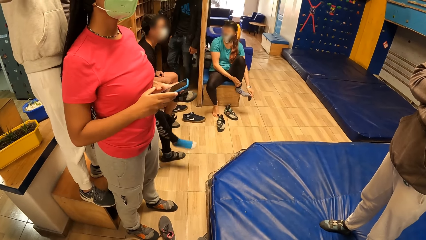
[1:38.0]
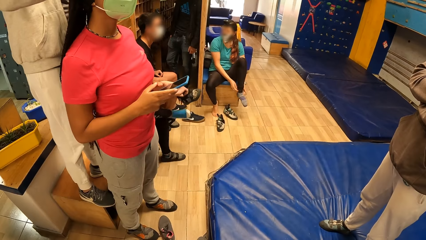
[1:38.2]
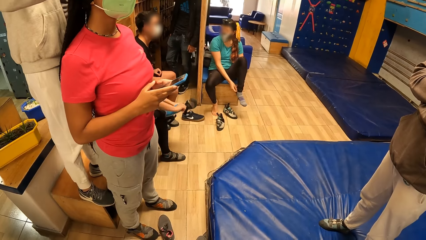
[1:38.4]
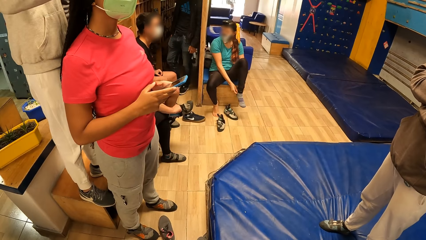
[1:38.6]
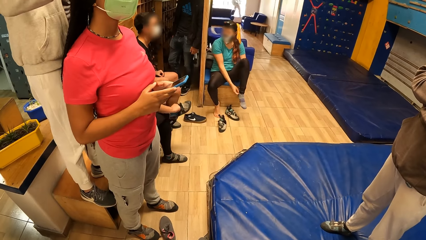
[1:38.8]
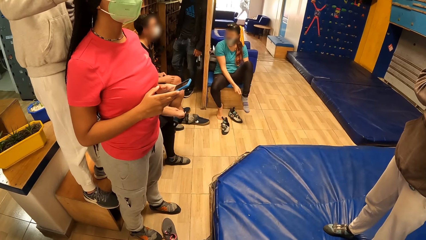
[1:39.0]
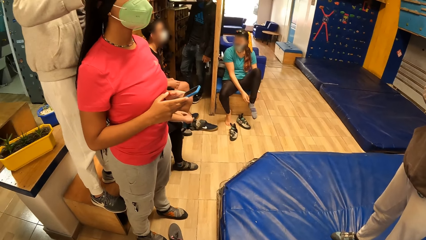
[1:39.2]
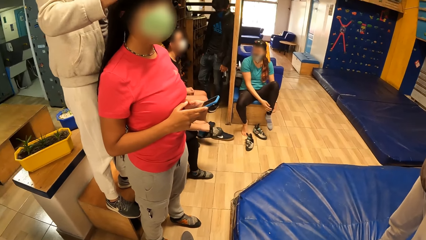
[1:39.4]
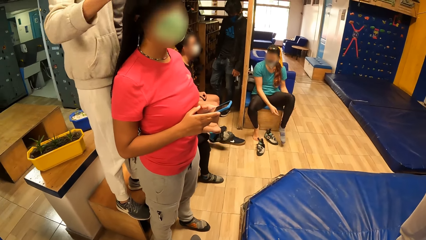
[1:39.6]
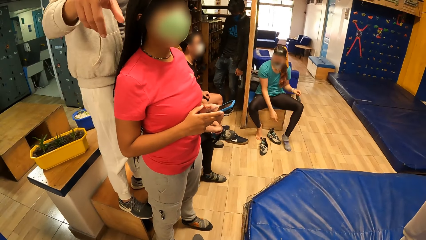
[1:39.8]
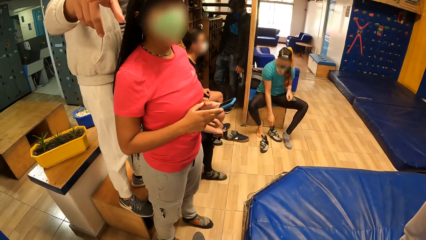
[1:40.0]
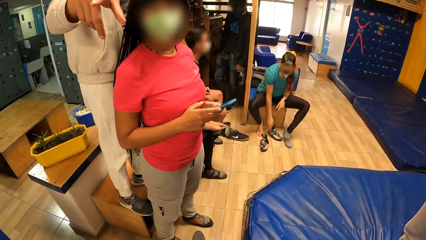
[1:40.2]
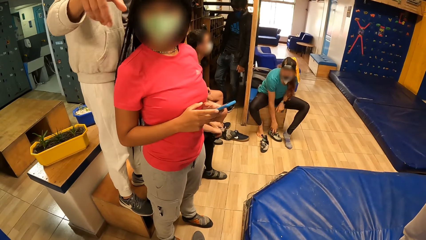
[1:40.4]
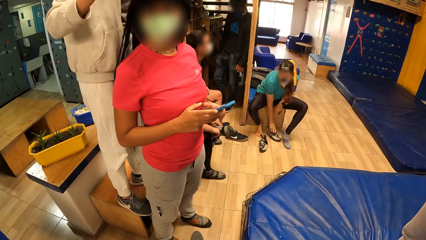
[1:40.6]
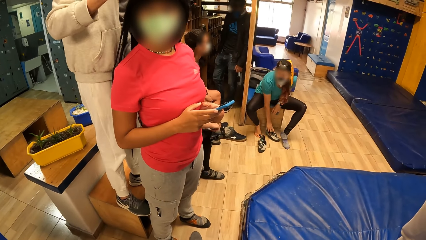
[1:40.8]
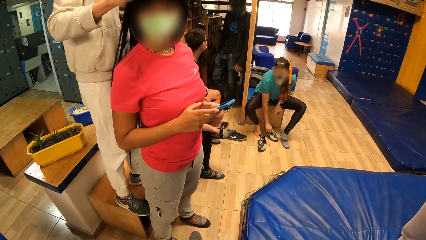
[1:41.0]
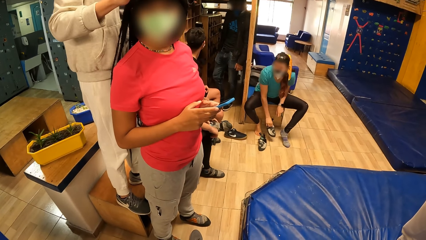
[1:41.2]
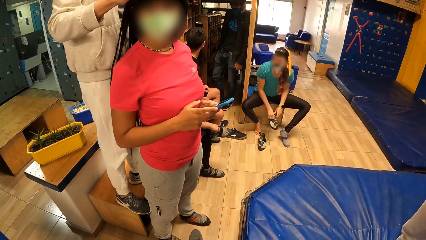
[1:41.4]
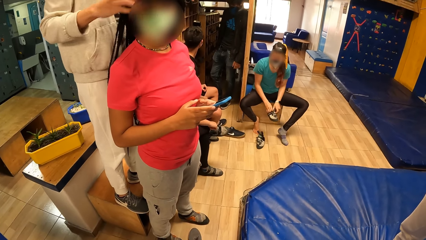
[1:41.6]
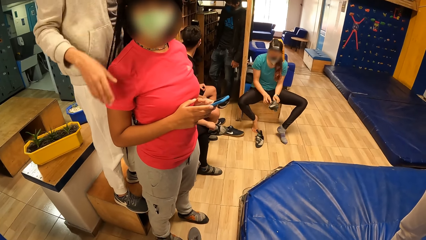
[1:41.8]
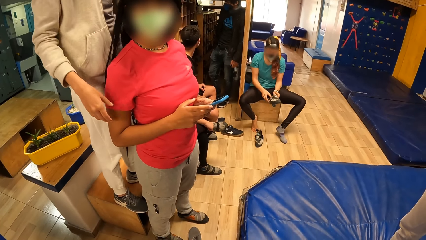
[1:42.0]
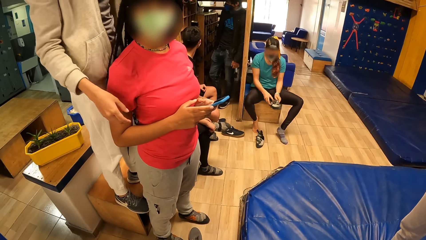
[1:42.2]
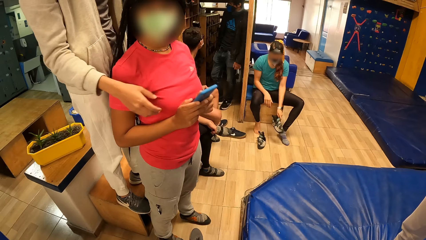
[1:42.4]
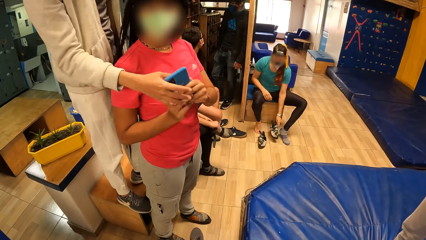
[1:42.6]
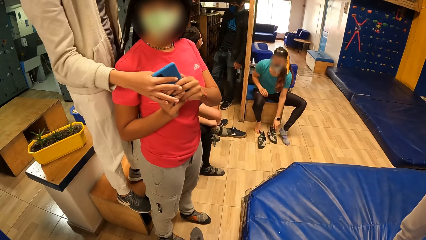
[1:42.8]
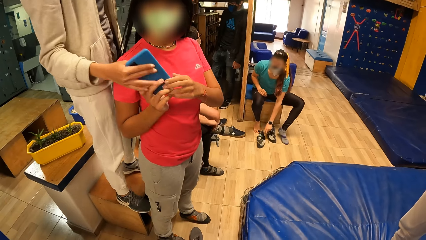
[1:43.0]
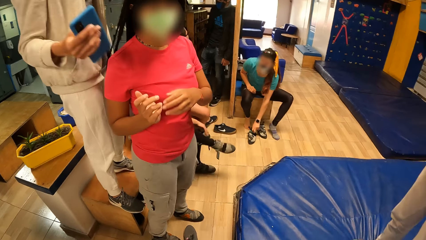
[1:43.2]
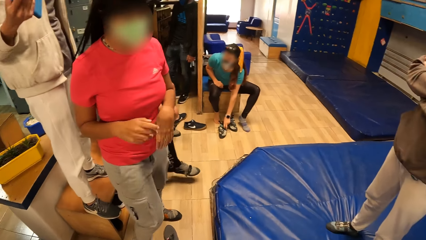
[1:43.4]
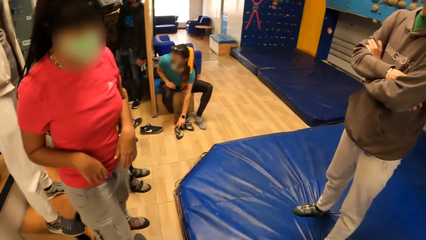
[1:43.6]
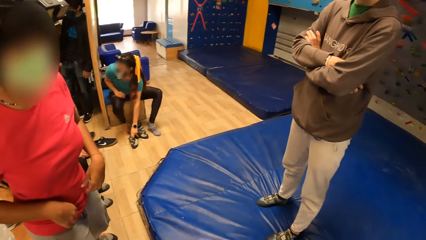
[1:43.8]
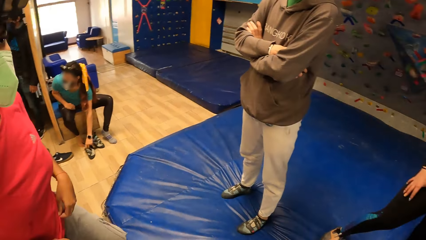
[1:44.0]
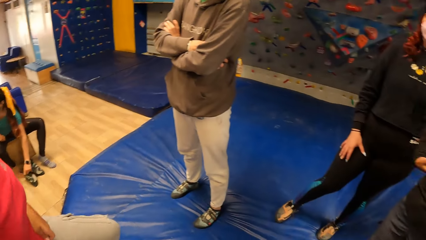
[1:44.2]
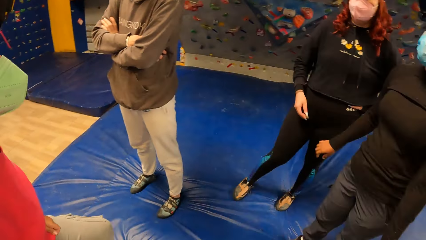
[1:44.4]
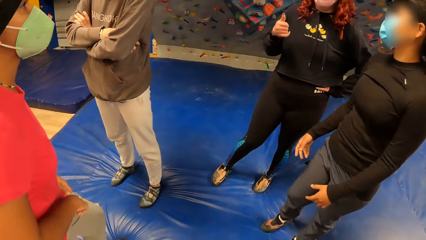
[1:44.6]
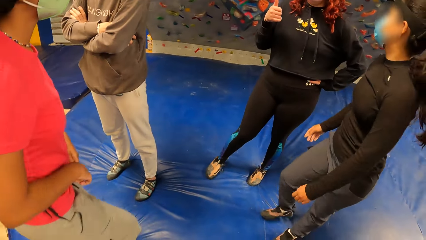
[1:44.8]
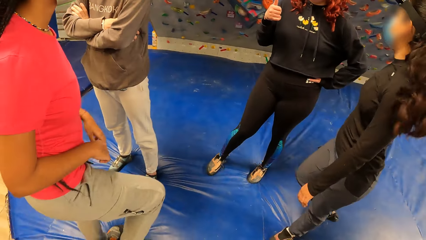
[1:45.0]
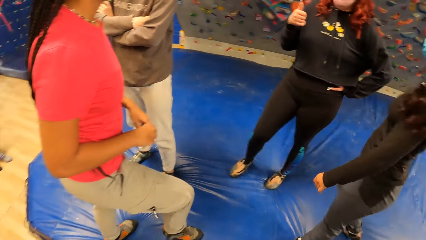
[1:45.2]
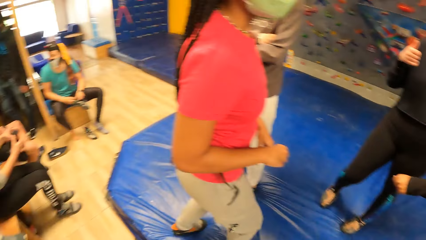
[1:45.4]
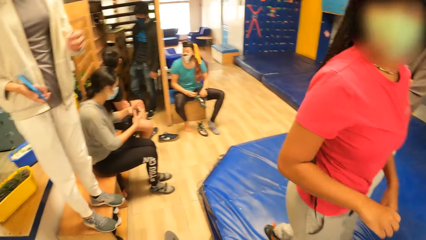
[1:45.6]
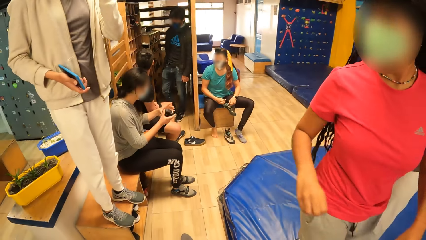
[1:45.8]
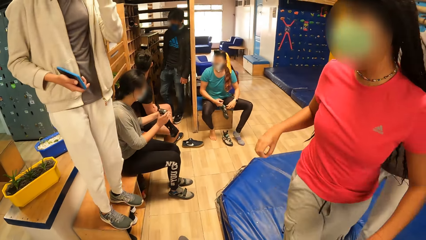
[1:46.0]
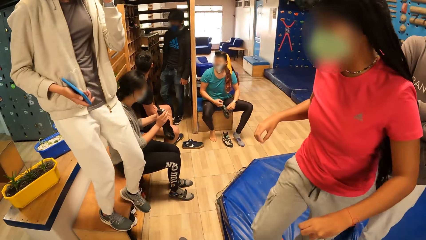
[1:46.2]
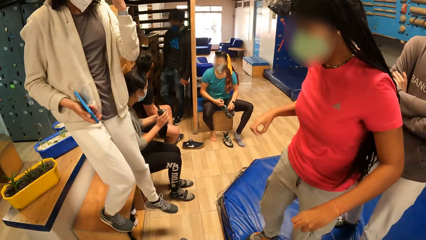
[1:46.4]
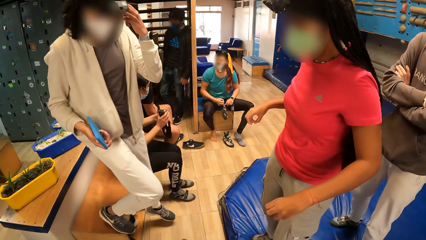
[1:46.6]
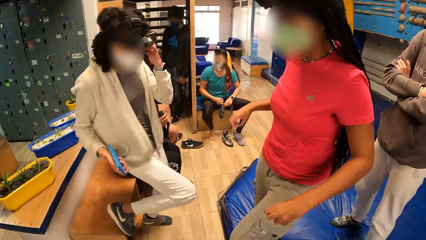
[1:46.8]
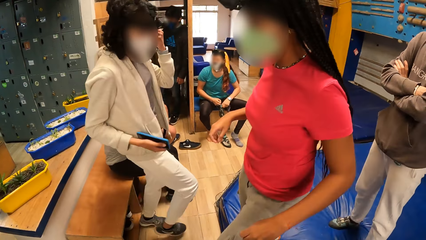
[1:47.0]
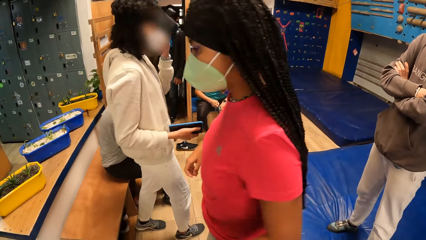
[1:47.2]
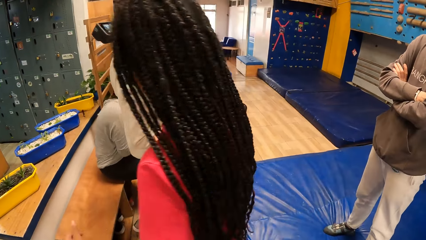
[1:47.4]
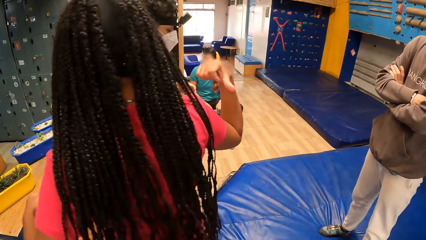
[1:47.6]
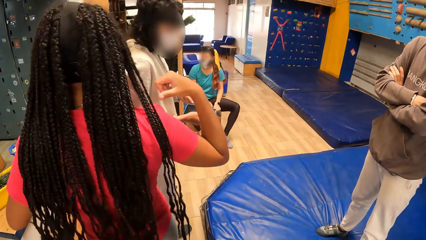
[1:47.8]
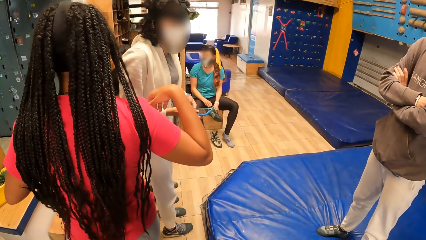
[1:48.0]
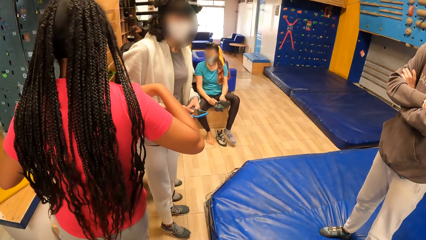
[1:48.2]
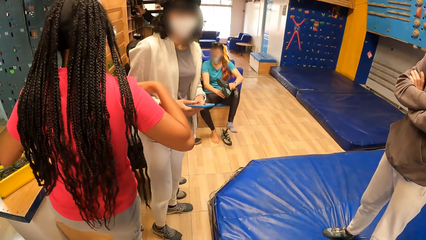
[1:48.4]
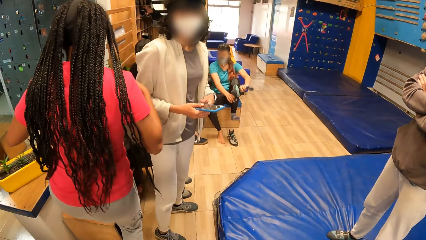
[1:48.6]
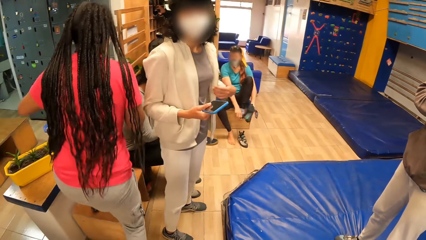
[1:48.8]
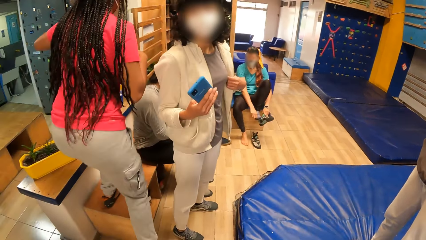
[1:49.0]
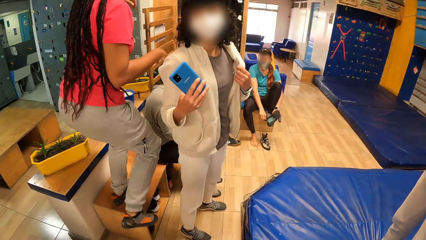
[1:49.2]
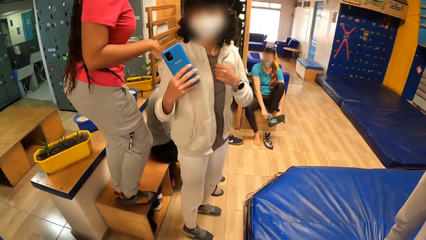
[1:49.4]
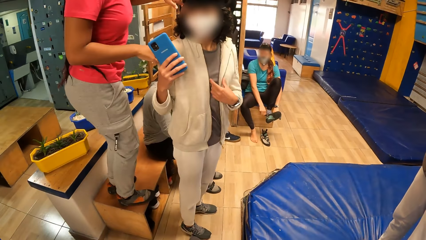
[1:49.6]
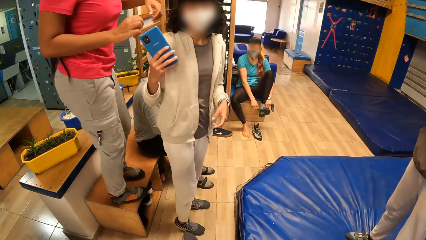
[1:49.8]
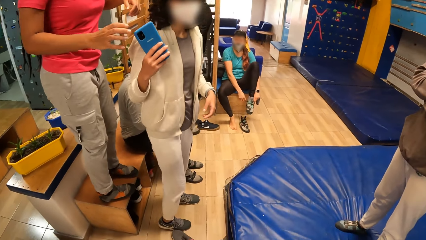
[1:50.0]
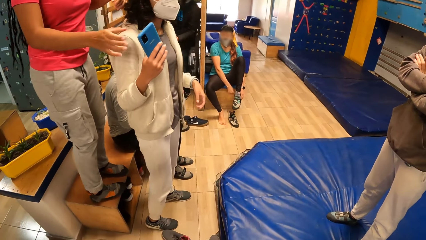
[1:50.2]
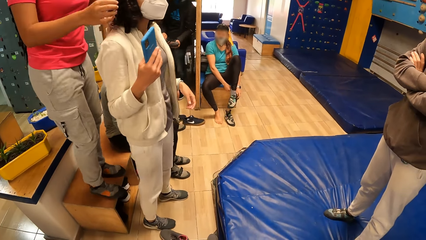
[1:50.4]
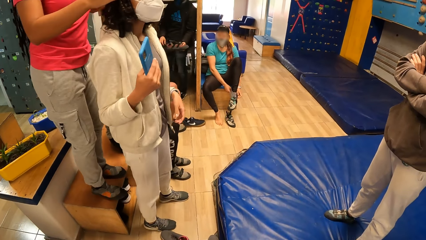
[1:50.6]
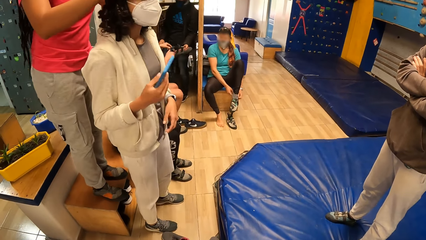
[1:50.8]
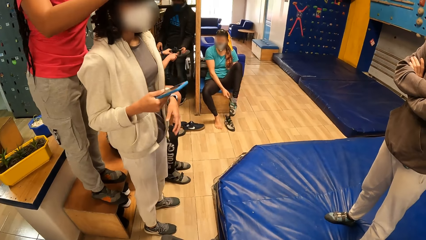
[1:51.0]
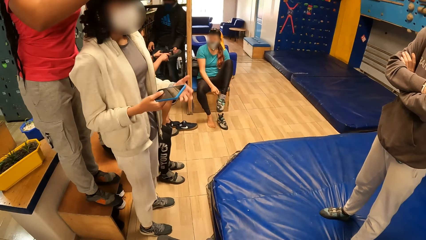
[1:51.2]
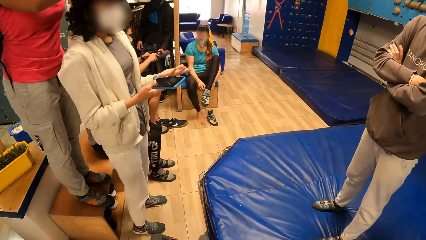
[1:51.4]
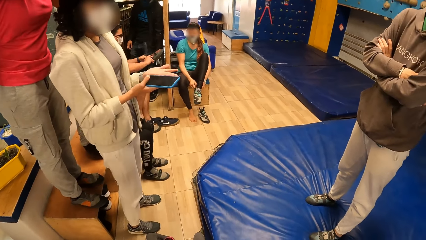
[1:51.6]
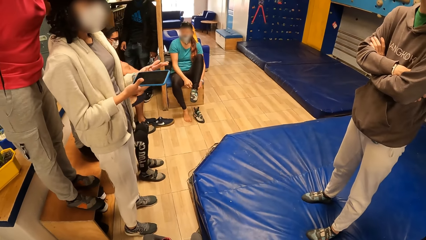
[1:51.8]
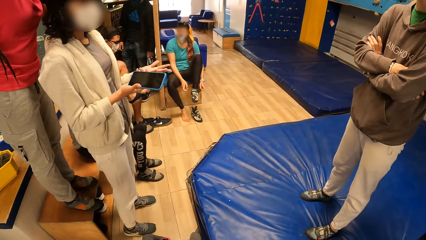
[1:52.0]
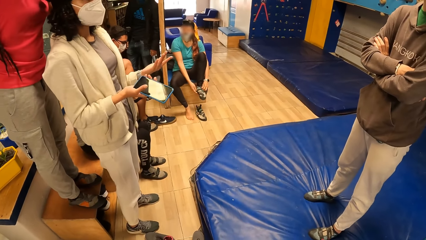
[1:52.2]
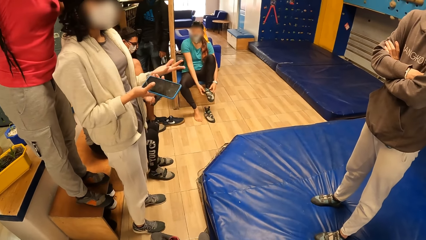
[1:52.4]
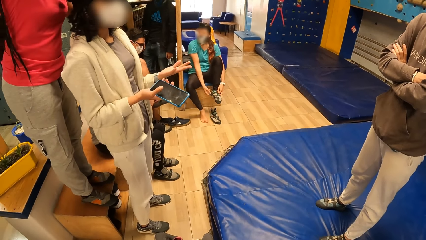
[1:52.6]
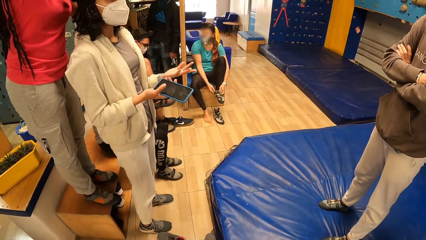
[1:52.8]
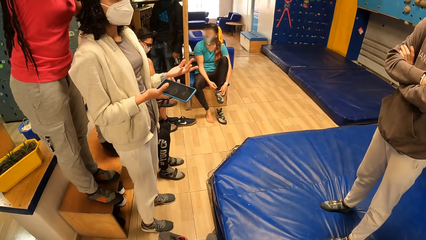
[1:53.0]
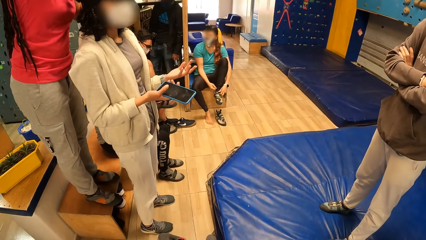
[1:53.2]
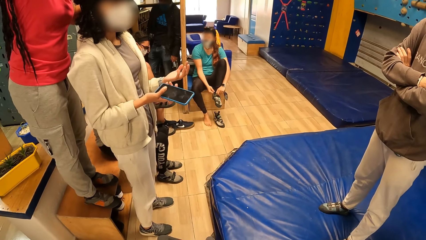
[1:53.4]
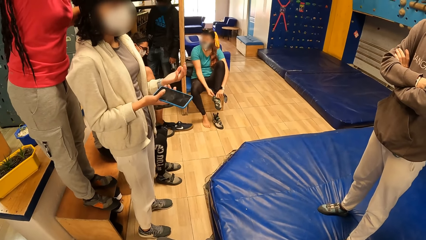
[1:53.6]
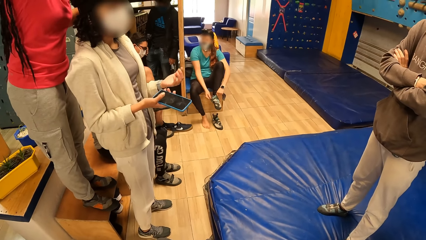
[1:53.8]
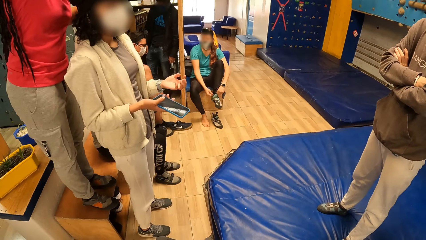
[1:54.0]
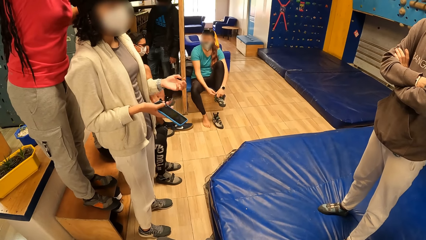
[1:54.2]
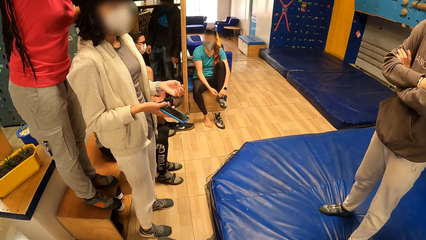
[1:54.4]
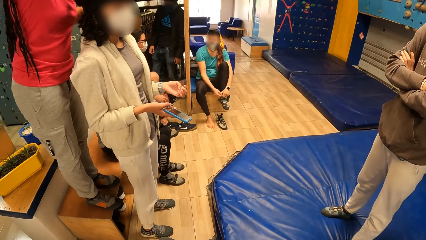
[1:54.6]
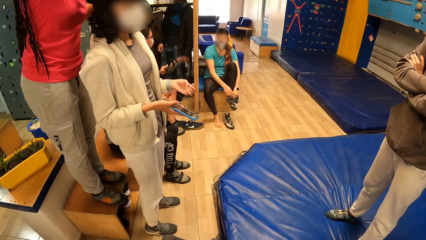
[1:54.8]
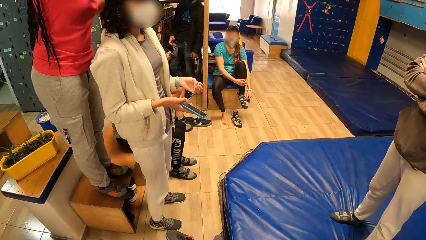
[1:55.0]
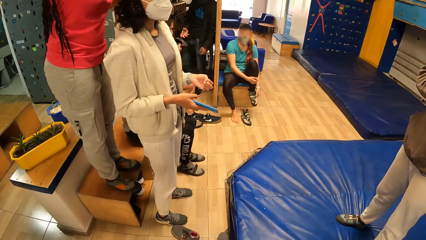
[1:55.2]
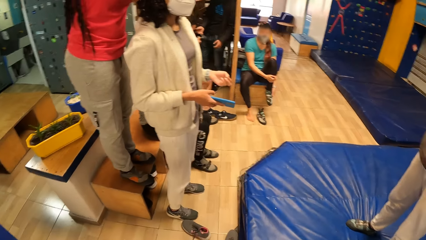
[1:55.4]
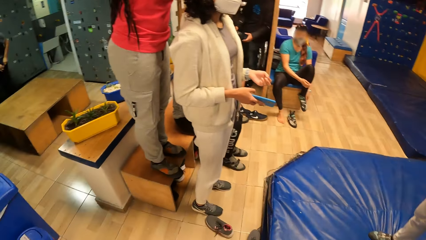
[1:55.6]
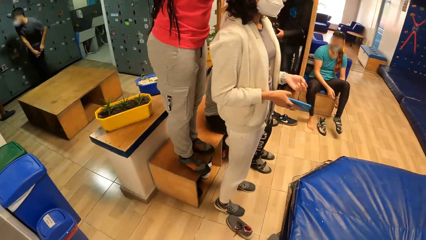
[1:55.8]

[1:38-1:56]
A woman scrolls the phone. Another woman points around. A person wears socks. The second woman takes the mobile device from the first woman with her right hand. The camera wearer looks around. The first woman walks around. The second woman comes down from a bench. The second woman walks around. The first woman climbs the bench. The first woman takes the mobile device from the second woman with her right hand. The second woman scrolls the phone. The first woman stands on the bench. The person wears socks.
